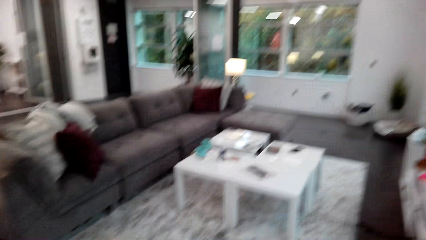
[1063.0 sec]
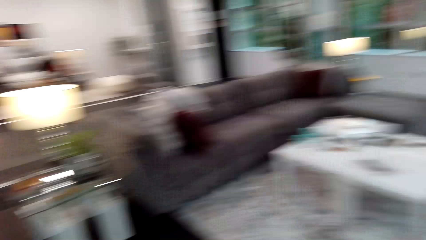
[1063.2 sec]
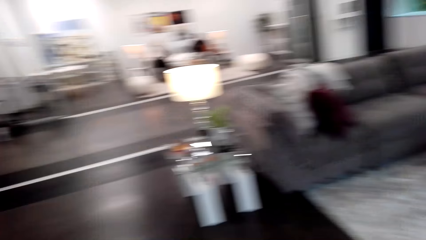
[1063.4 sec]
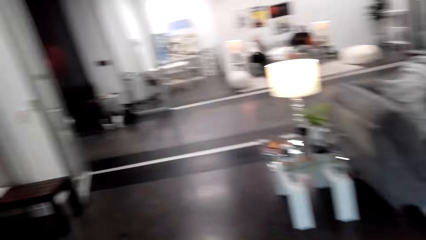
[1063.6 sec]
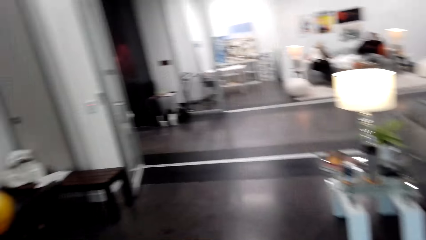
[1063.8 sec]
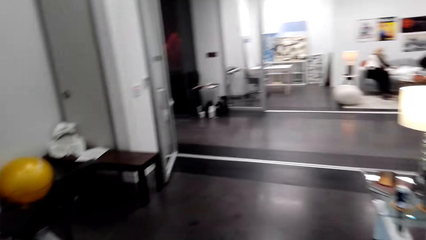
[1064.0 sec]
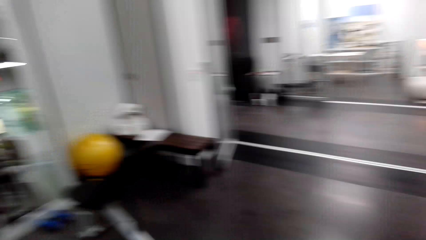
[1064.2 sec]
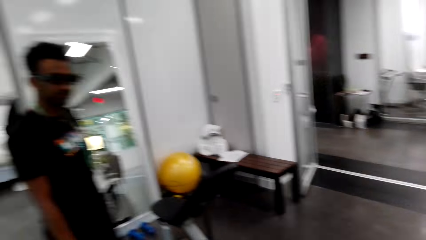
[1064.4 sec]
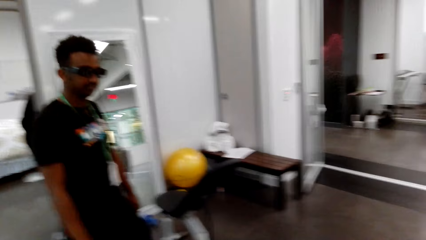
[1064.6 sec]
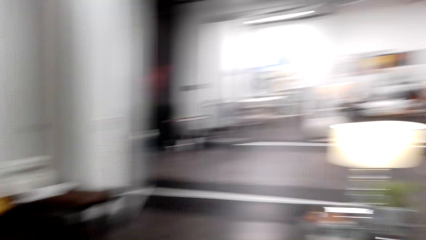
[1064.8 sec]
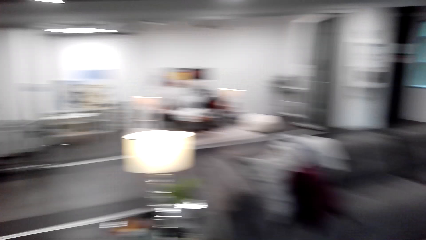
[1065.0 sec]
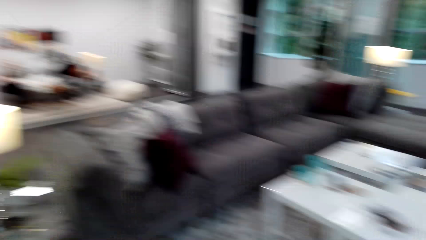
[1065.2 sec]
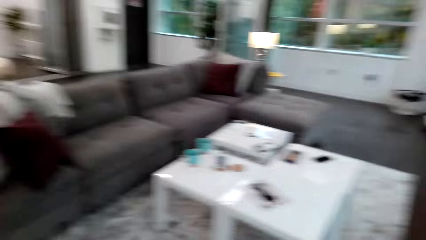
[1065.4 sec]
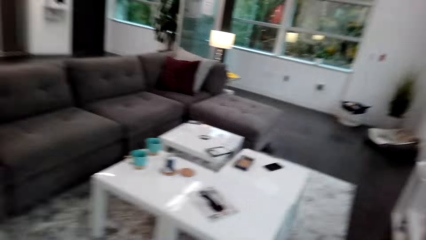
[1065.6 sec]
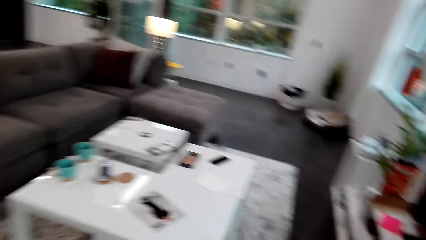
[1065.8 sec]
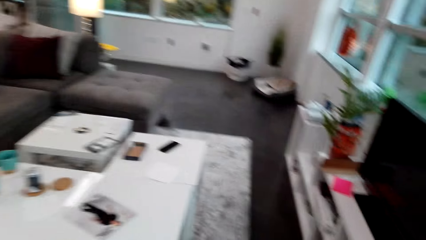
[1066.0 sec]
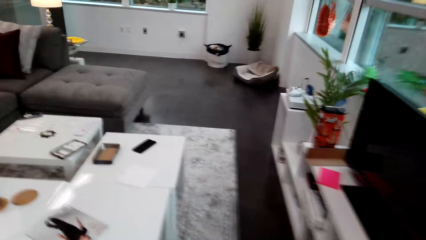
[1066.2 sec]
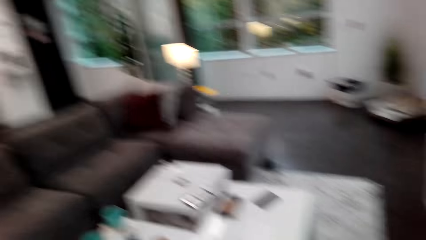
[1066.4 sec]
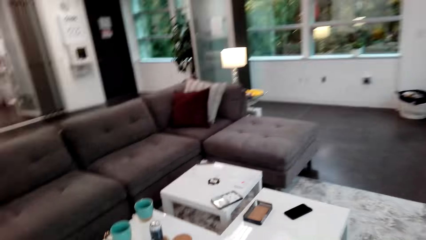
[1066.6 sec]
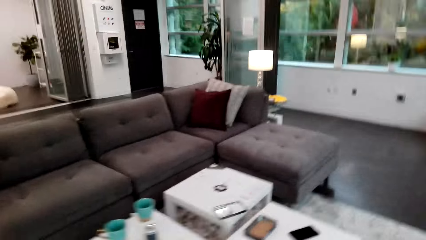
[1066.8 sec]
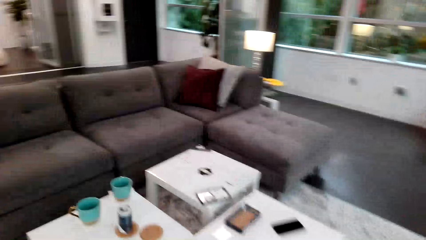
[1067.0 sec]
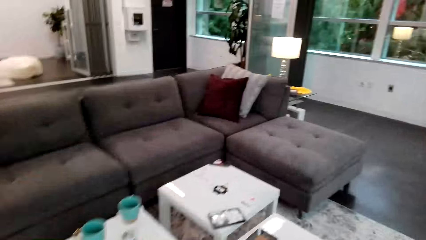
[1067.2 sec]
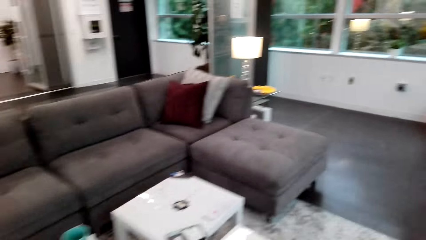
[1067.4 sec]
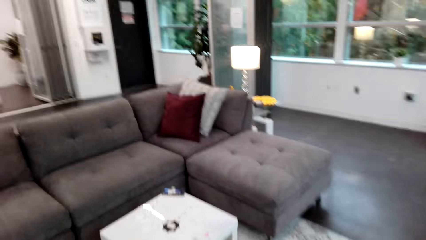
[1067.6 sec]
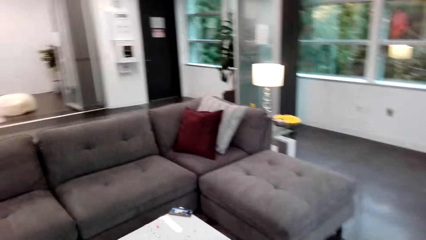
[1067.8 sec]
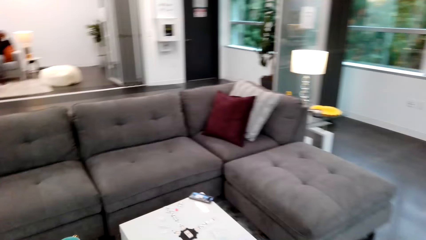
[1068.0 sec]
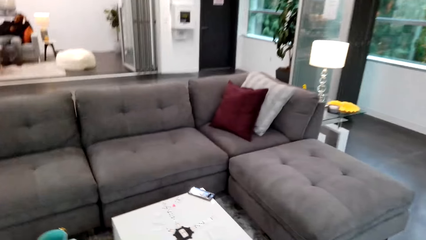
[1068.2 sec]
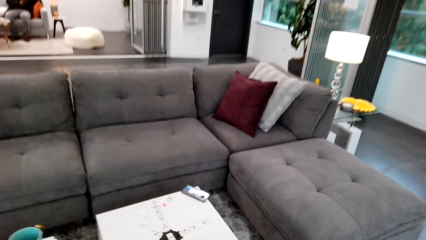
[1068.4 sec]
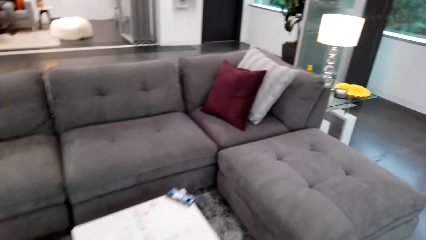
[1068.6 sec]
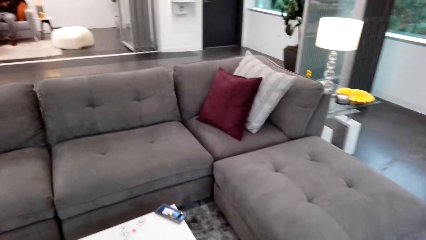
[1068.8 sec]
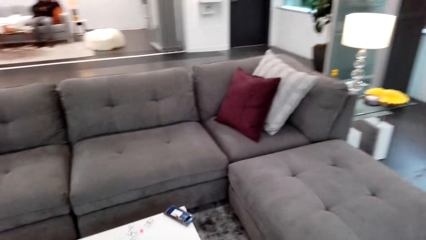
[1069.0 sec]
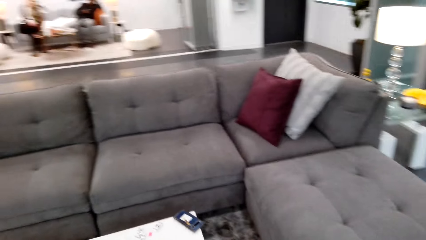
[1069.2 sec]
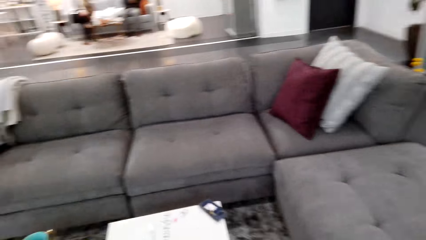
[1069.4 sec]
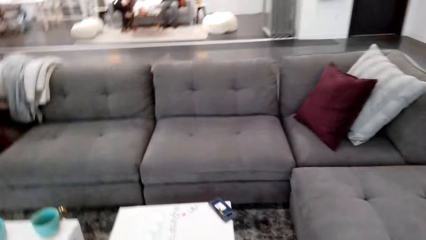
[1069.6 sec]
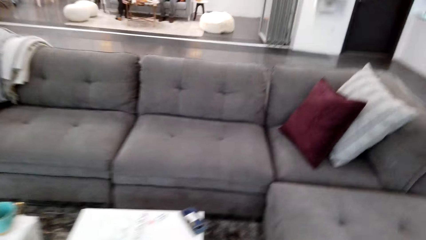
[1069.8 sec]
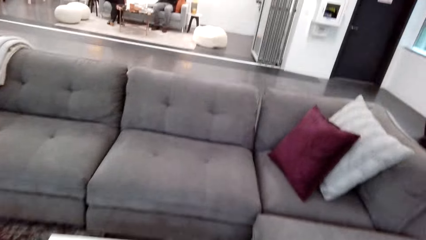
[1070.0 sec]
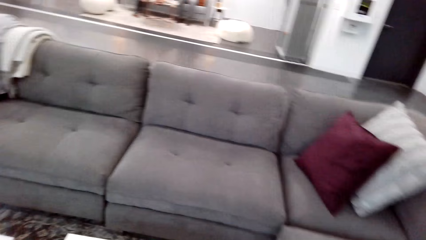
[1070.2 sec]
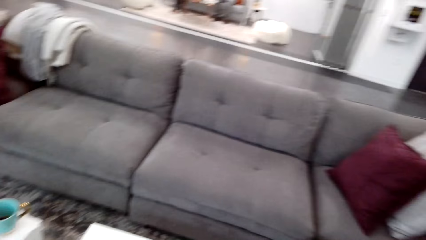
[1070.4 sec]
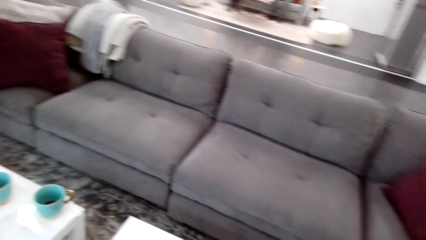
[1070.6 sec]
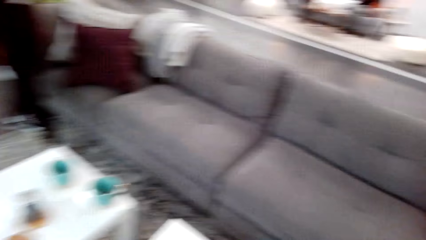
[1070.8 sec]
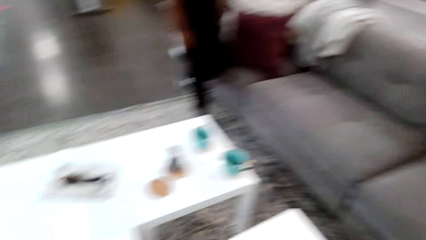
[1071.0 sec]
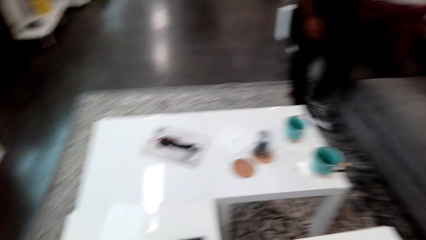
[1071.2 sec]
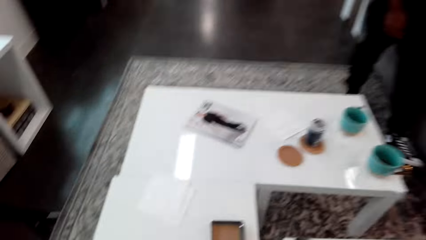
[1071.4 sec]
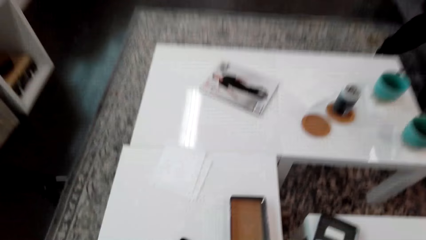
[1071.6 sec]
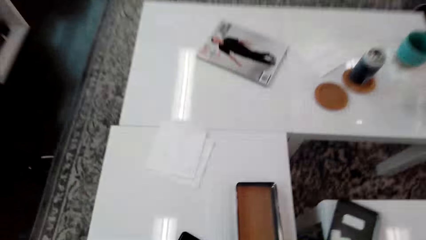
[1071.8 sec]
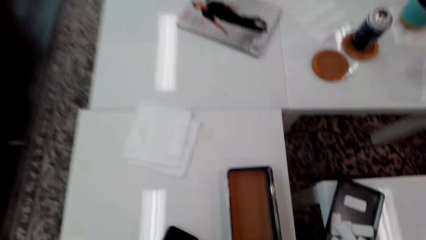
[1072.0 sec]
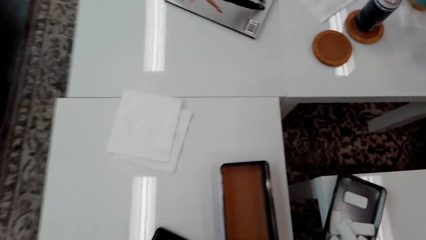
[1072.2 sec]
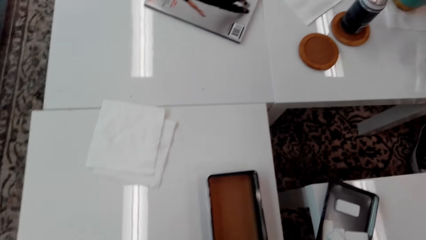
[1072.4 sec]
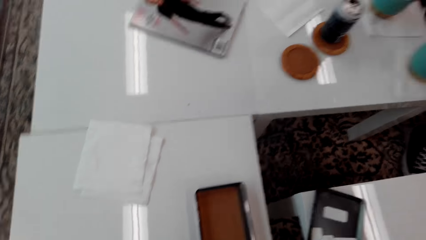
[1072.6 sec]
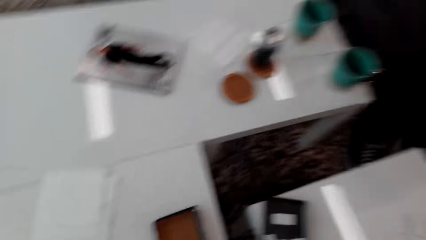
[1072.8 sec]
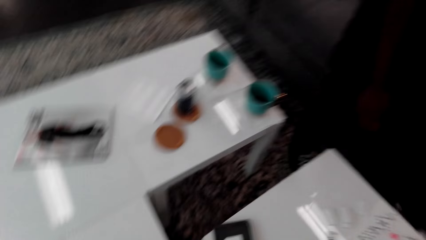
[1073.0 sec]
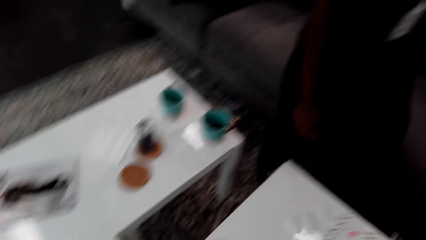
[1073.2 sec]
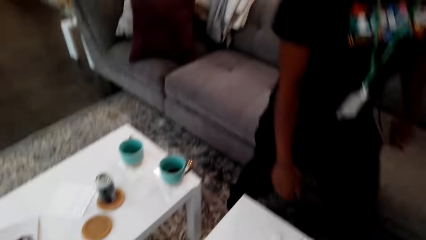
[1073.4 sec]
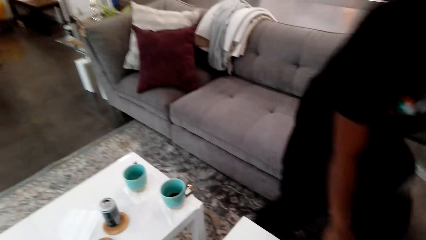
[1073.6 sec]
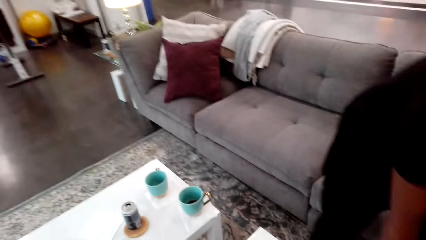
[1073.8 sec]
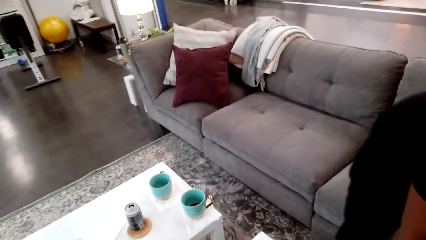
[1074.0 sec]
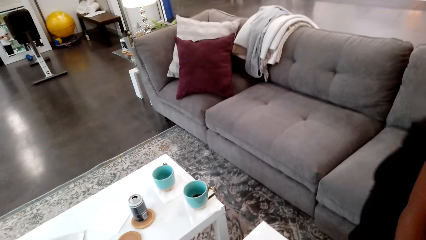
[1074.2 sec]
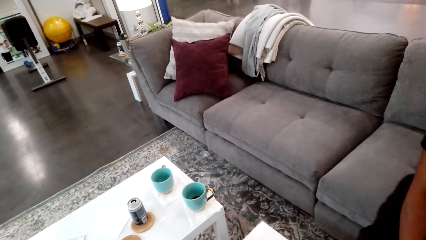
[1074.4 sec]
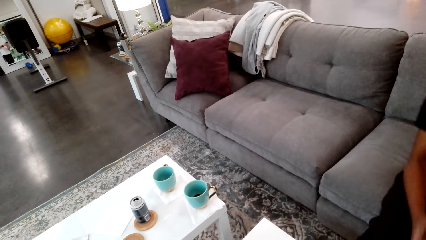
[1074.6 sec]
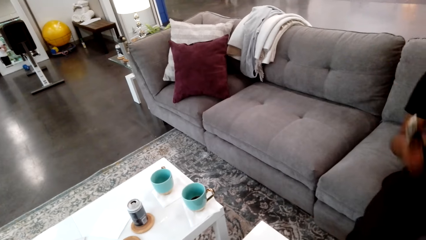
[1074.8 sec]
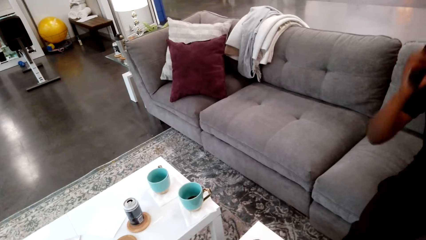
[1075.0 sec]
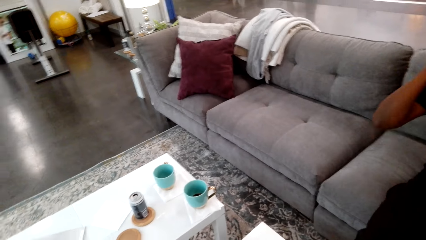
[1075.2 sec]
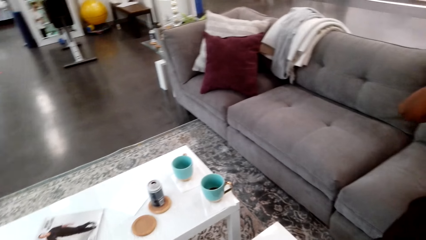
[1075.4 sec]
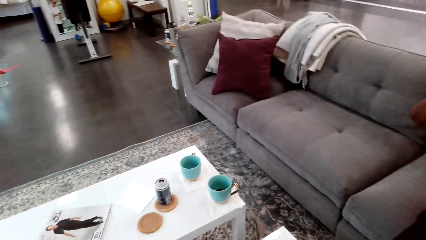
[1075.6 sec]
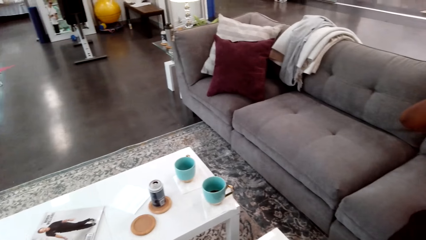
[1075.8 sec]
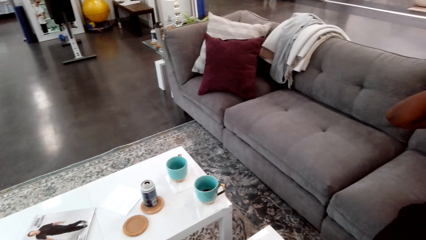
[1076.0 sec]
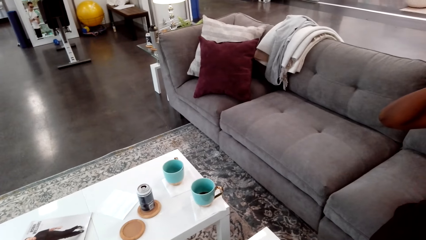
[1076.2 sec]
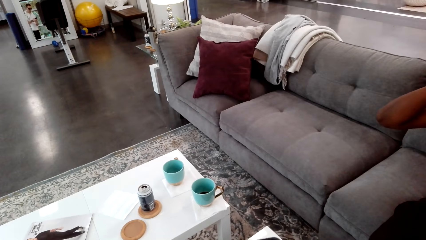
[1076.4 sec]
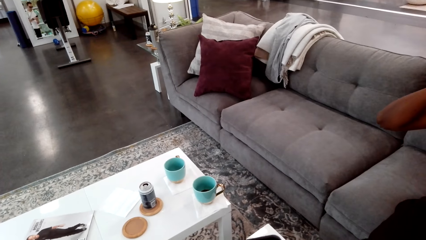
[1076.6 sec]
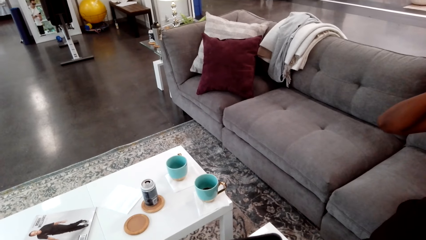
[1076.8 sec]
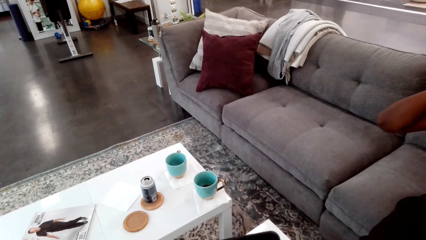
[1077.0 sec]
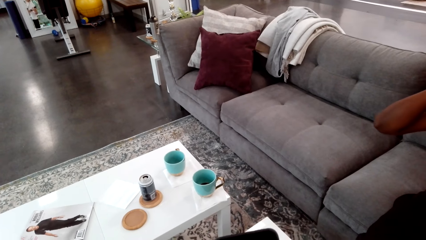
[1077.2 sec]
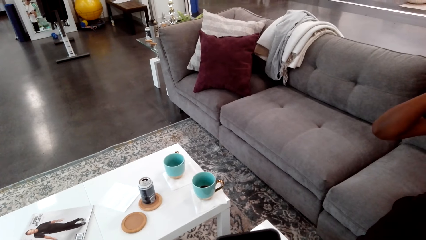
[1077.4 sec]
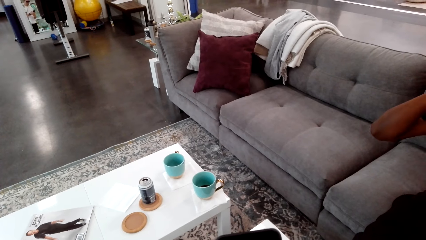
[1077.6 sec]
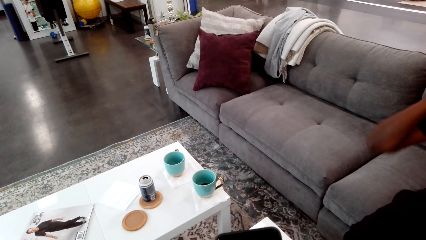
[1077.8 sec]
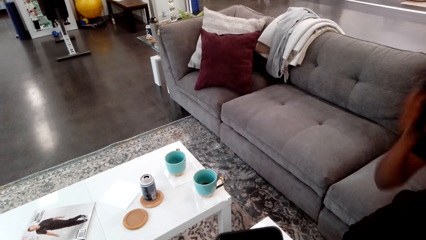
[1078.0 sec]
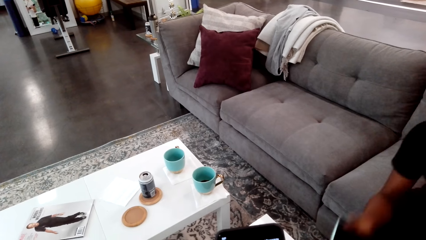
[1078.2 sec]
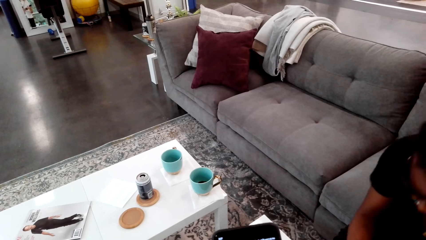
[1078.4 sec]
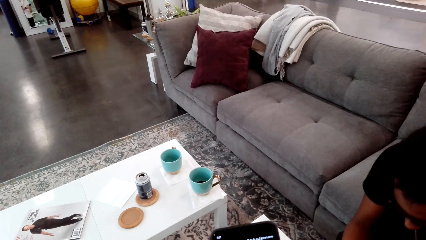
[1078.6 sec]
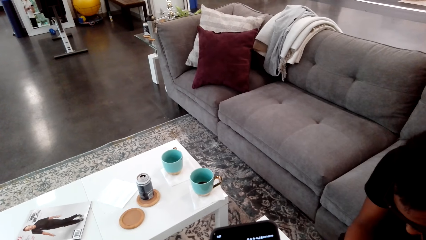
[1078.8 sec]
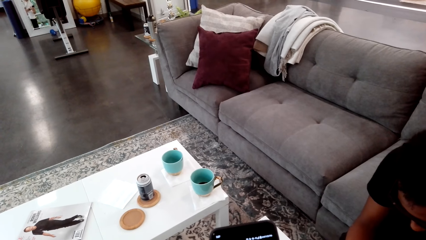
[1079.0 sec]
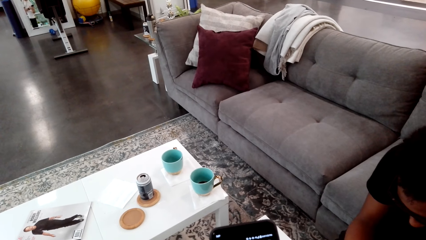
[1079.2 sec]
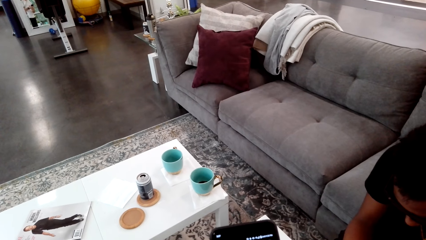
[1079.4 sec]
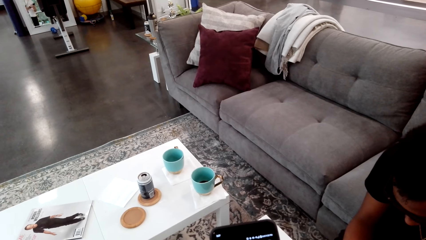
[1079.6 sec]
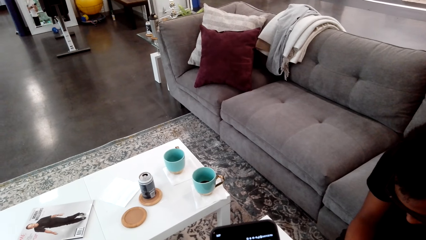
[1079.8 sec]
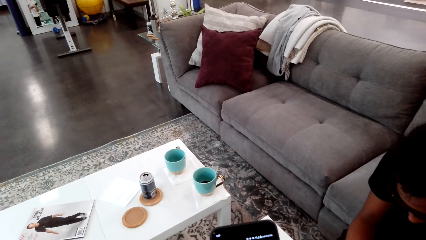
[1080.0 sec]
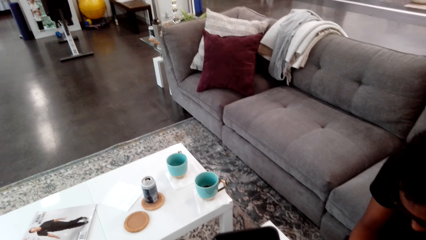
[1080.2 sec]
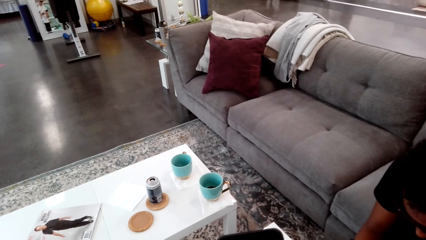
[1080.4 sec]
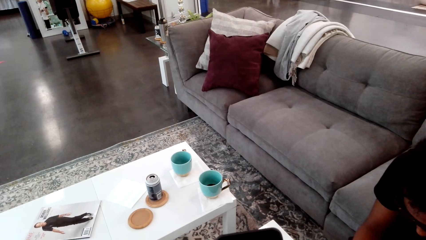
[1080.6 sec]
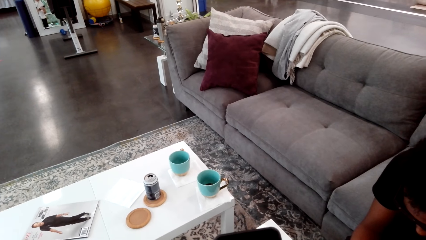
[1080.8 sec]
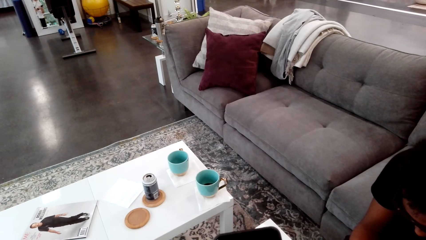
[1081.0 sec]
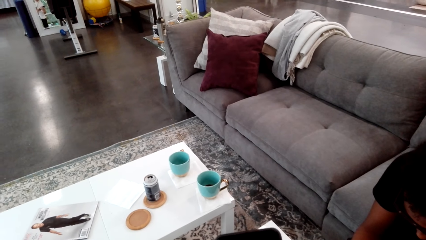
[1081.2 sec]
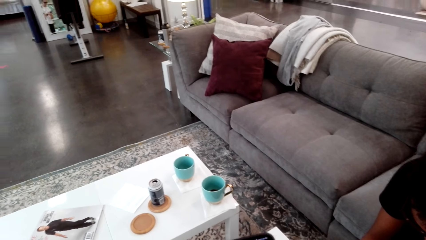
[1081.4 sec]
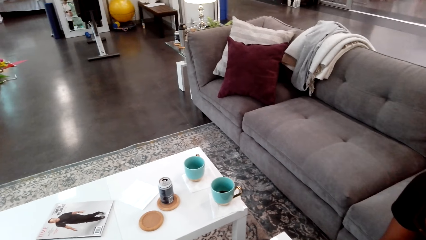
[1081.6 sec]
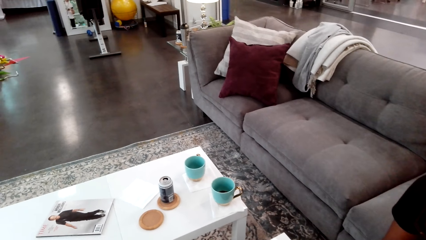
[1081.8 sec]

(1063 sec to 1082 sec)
A man moves around. The camera wearer sits on the couch. The man stands beside the table, sits down, raises his phone and places the phone on his ear. The camera wearer holds a phone up. The man lowers the phone, places his hand down and bends down.
